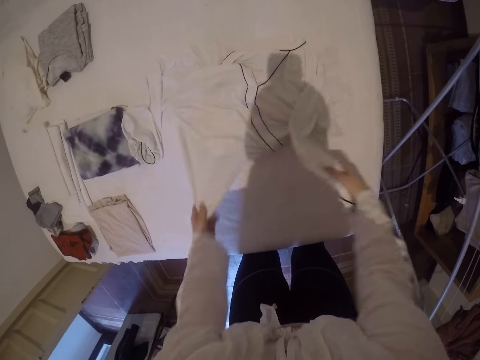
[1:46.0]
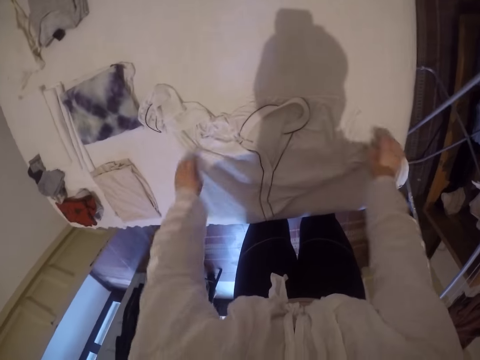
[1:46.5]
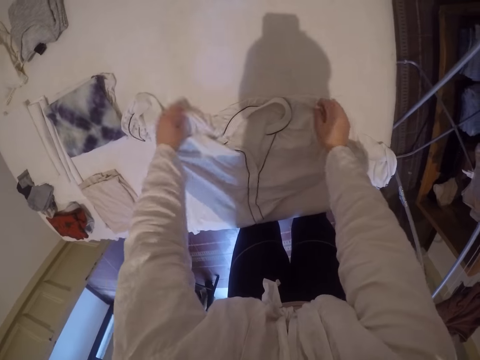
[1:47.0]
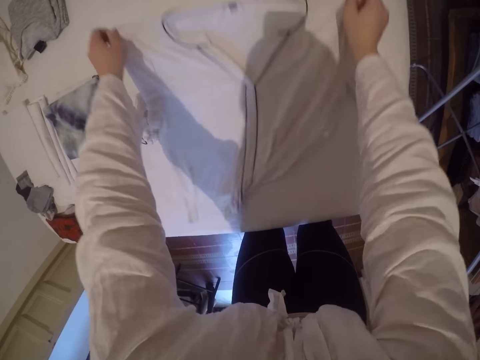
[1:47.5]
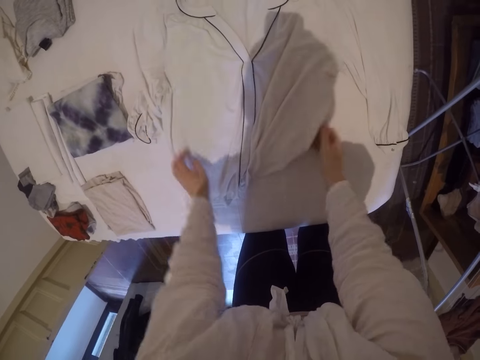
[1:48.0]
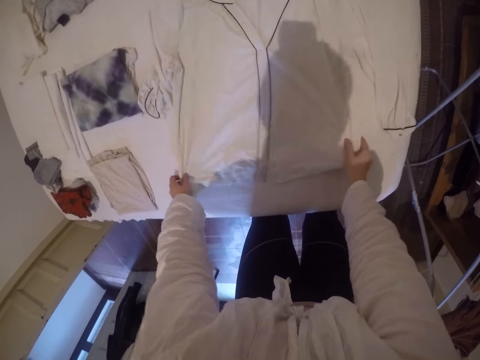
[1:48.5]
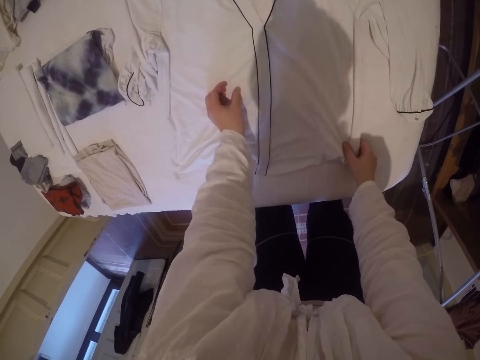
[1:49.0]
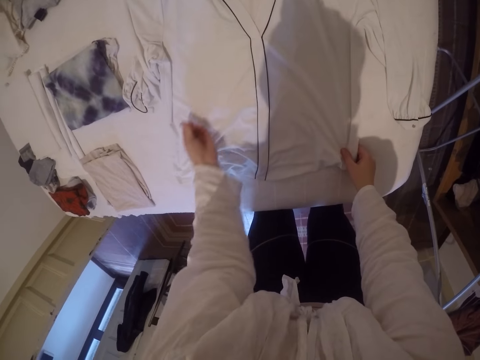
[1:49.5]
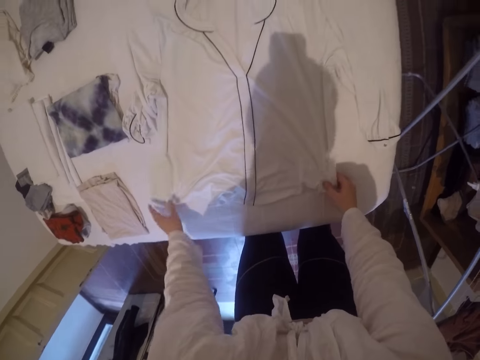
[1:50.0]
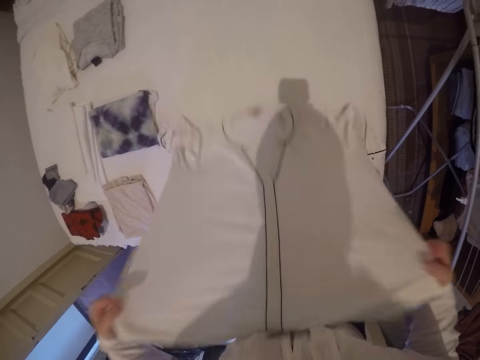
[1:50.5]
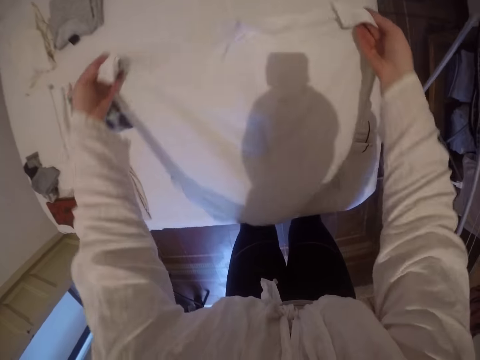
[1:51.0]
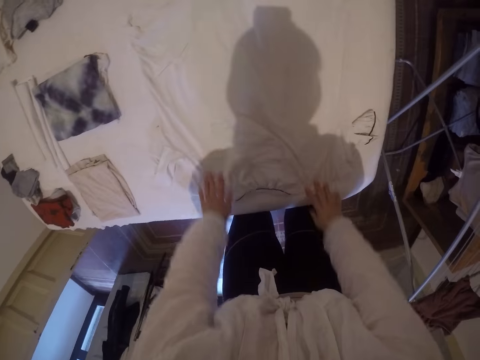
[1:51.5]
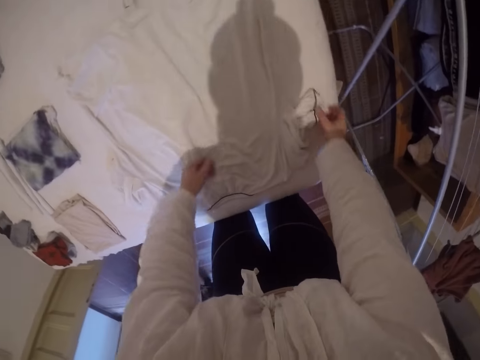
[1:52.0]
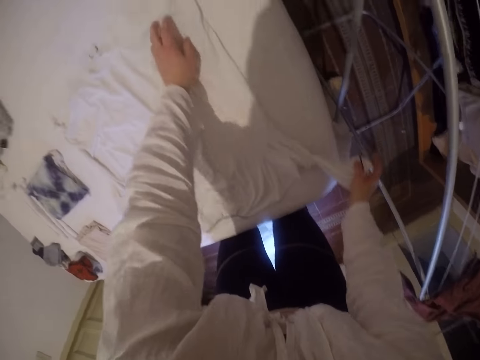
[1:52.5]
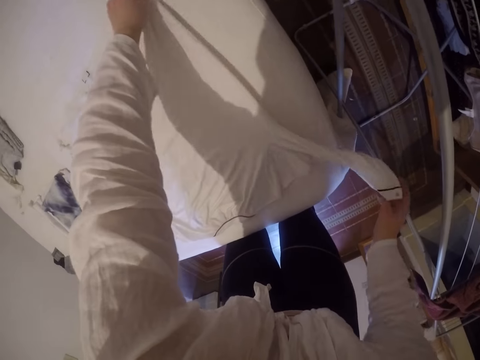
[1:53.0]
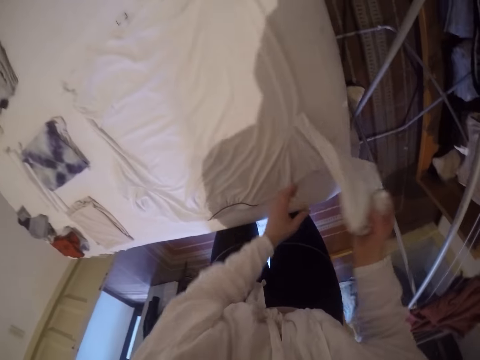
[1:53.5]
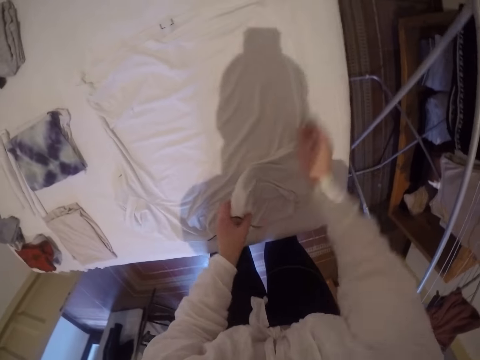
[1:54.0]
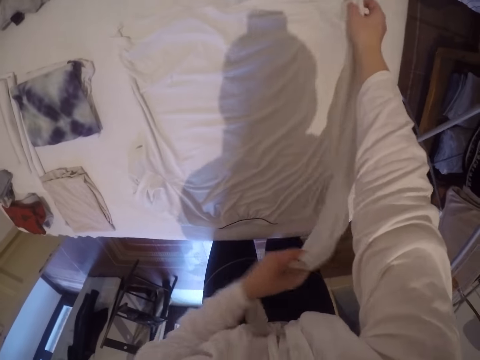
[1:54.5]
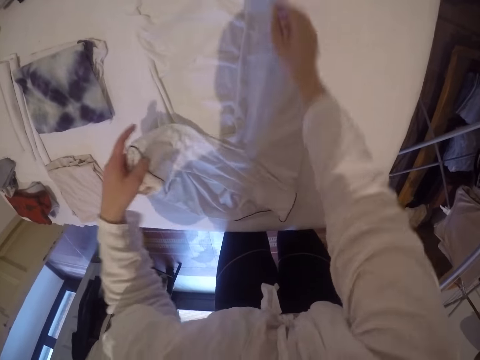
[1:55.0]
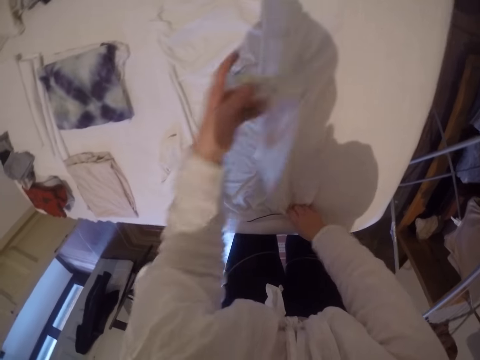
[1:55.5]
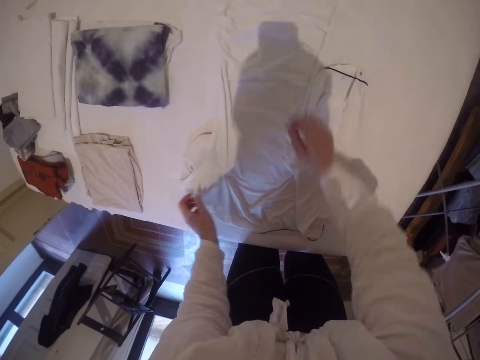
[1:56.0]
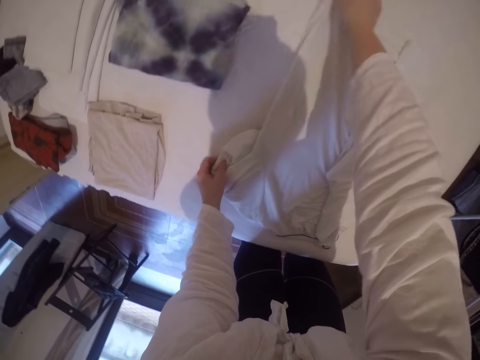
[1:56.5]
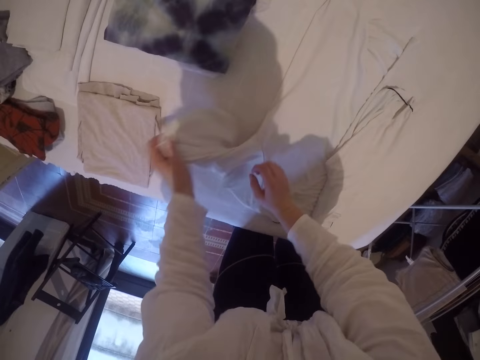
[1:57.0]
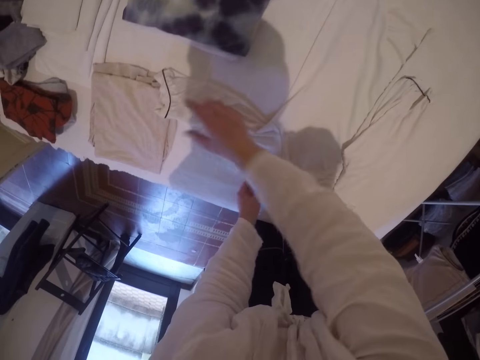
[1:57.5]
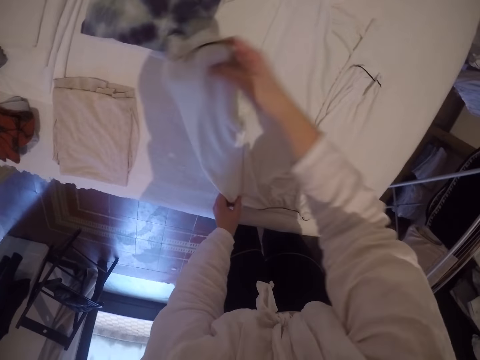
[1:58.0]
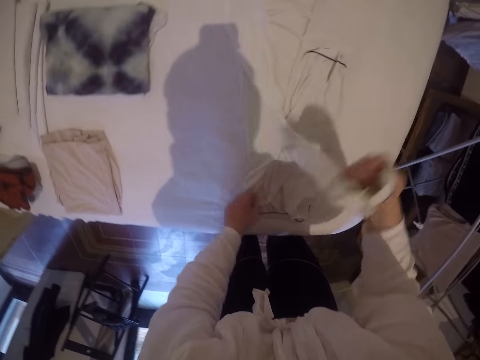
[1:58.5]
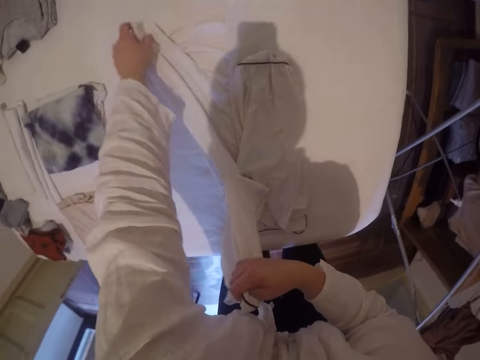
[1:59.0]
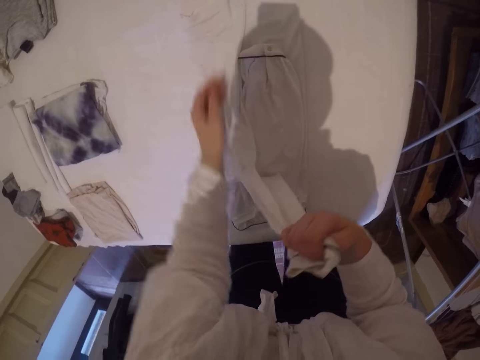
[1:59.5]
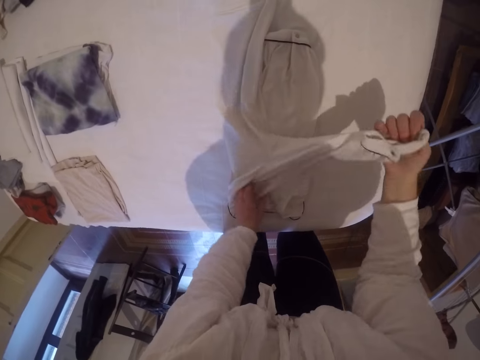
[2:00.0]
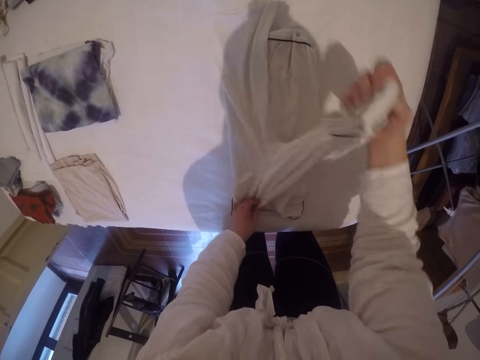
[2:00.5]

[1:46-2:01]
The camera wearer drops the t-shirt on the bed. They adjust the cloth on the bed. They remove a loose thread or particle from the cloth and throw the particle. They reposition the cloth on the bed. They lift the t-shirt, turn the t-shirt, and lay the t-shirt on the bed. They adjust the cloth on the bed. They fold the cloth on the bed.

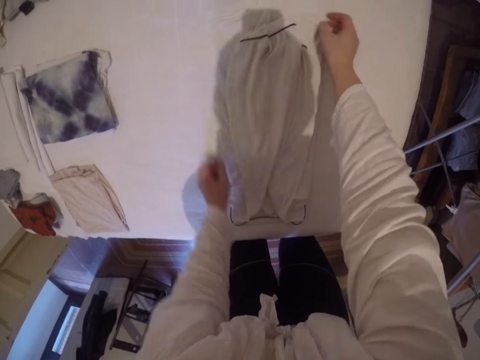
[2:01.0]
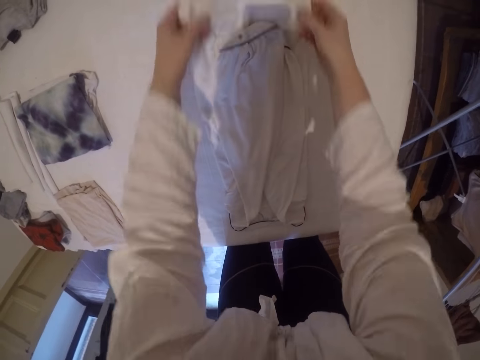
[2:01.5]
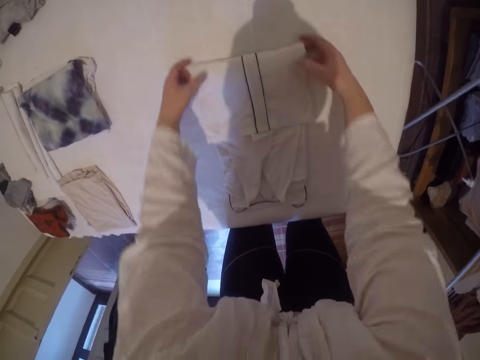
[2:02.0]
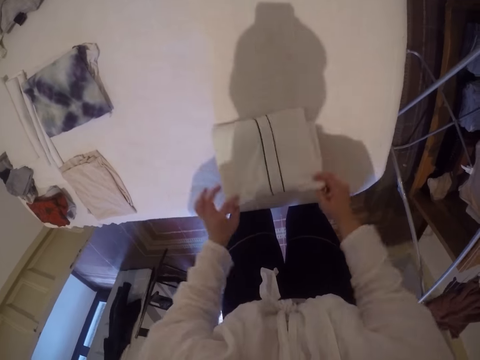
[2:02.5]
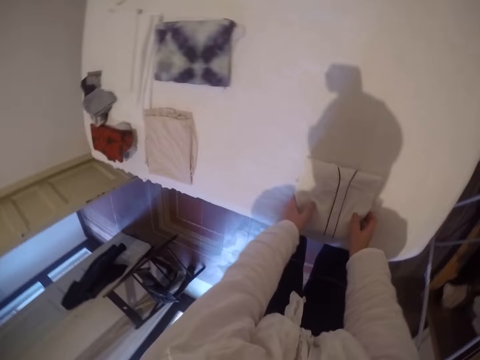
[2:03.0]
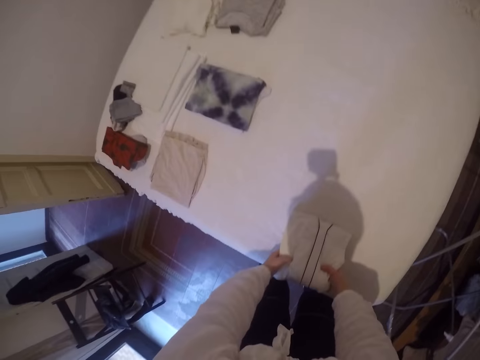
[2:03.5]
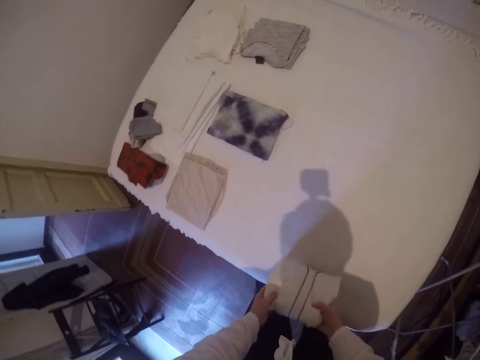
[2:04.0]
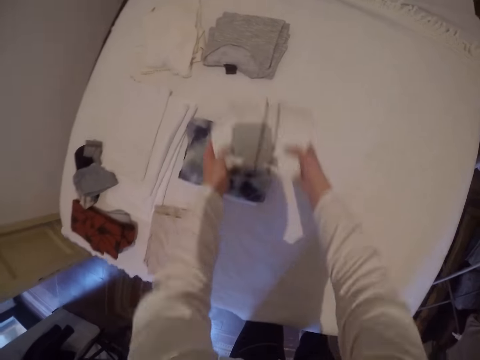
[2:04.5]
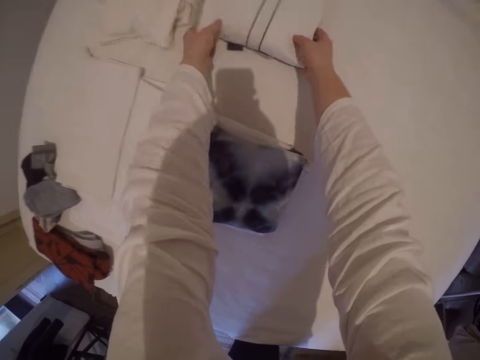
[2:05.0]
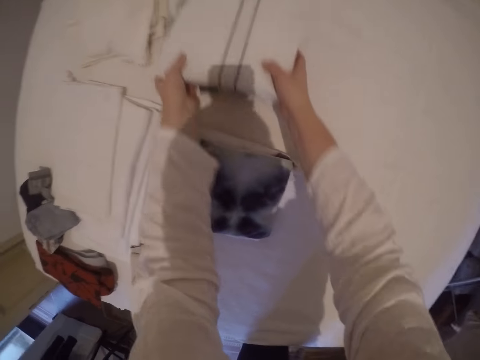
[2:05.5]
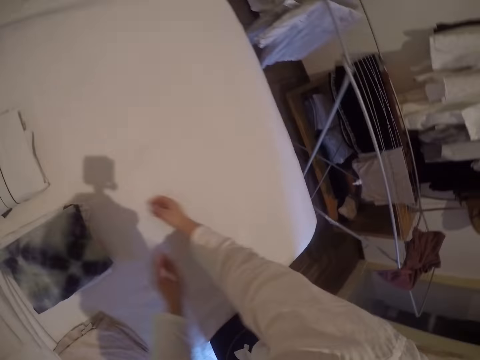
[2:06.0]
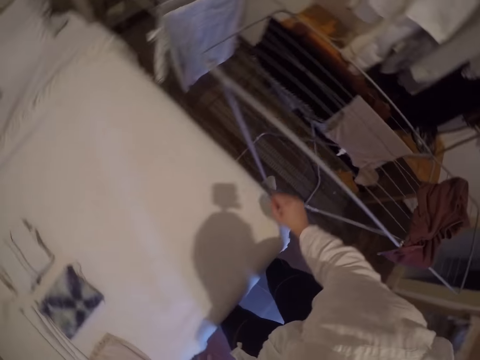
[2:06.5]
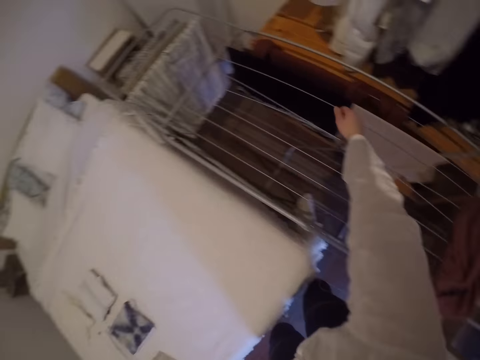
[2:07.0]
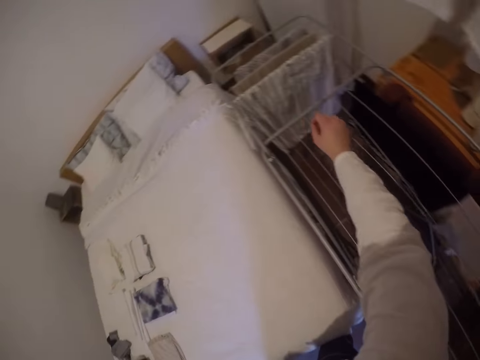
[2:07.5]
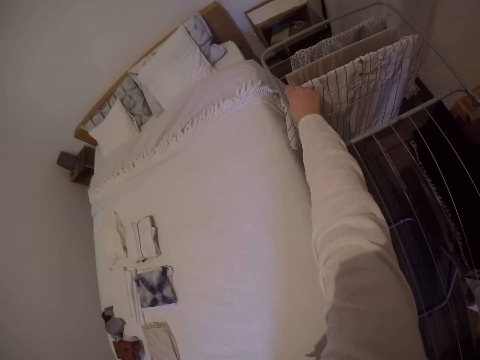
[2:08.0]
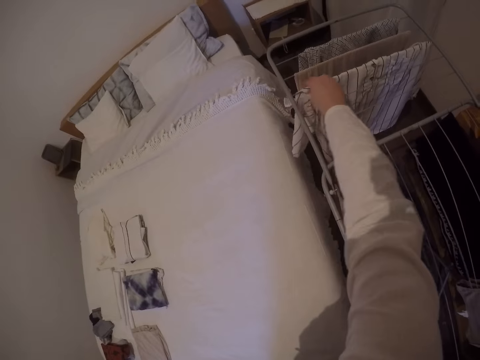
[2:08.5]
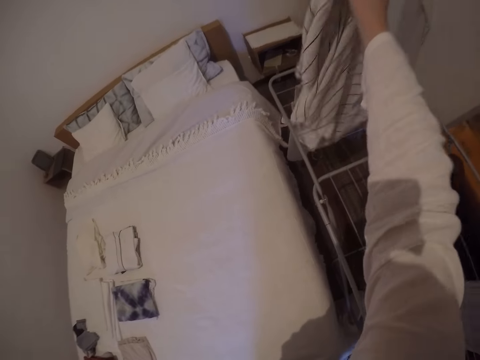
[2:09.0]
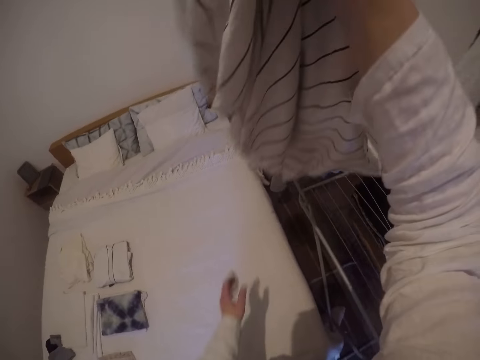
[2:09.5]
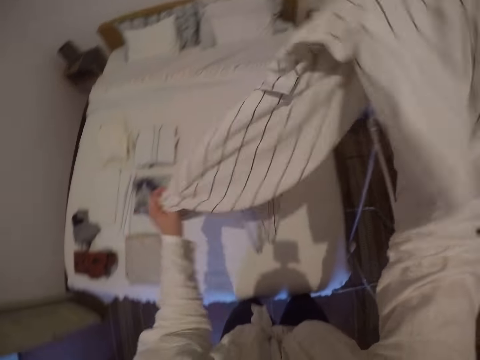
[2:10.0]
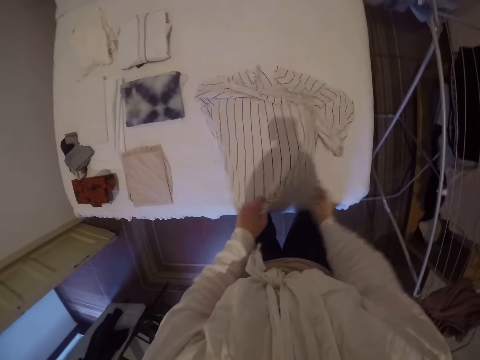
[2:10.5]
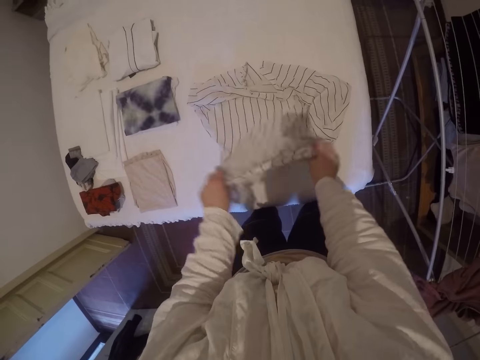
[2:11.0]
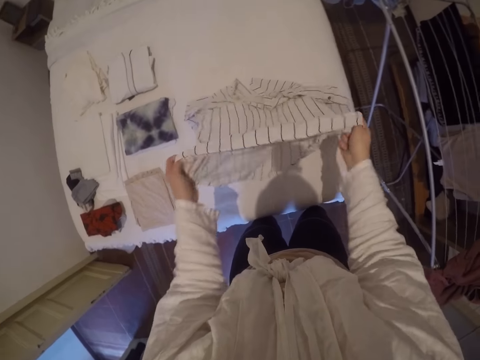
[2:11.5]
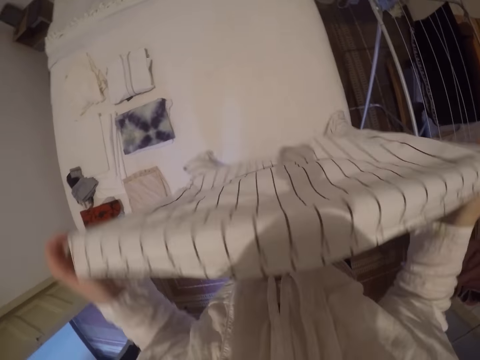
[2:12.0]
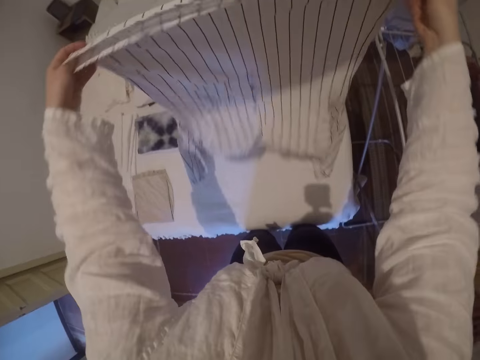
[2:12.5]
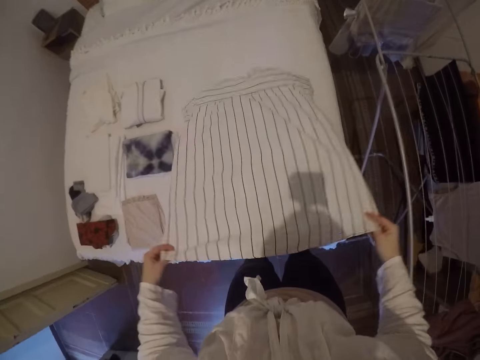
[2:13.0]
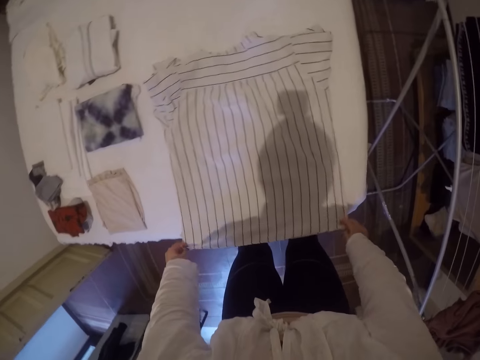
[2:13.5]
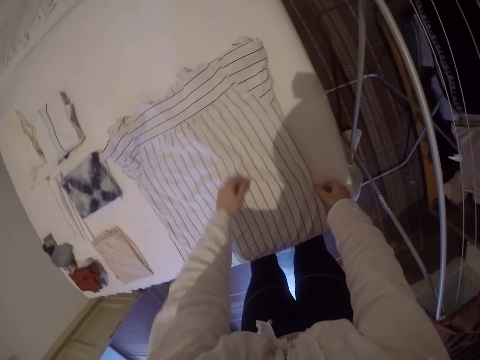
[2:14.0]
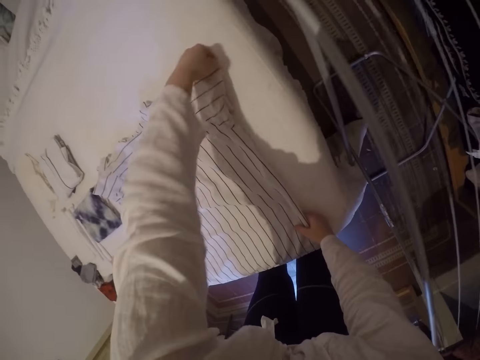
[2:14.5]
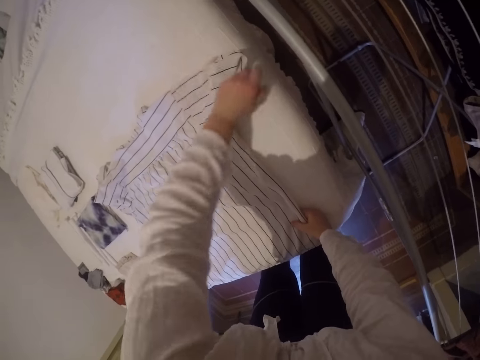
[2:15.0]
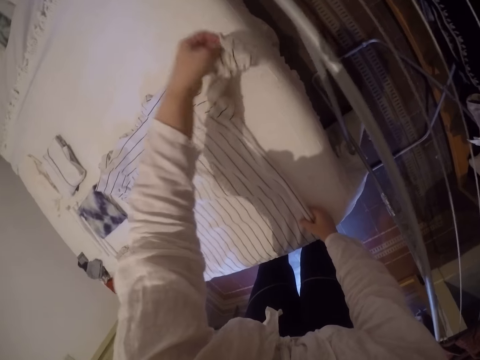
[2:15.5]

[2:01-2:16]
The camera wearer picks up the cloth from the bed. He drops the cloth on the other side of the bed and adjusts the cloth on the bed. He turns to the hanging line rack. He touches the drying rack line. He stretches his right hand. He picks up a cloth or t-shirt from the drying rack. He drops the cloth on the bed and repositions the cloth on the bed. He lifts the t-shirt and lays the t-shirt on the bed.
